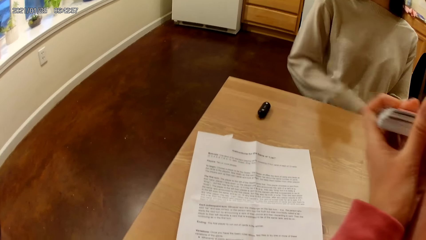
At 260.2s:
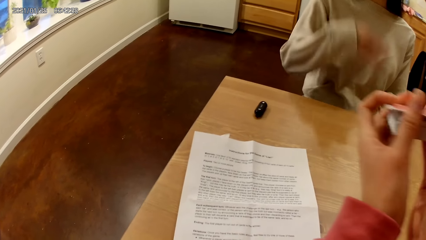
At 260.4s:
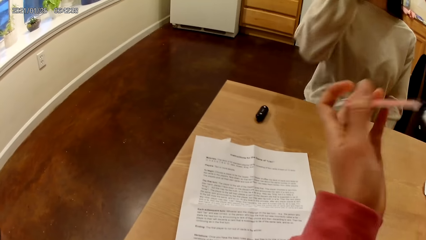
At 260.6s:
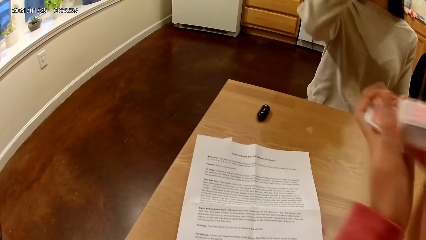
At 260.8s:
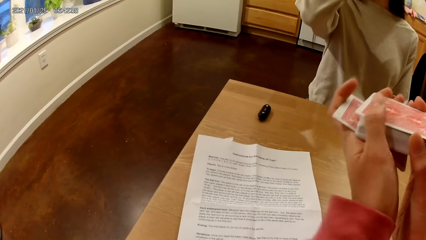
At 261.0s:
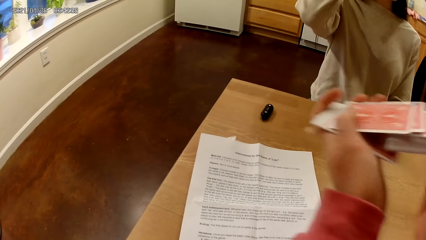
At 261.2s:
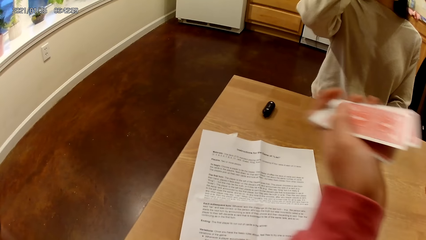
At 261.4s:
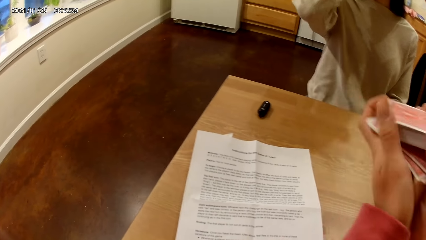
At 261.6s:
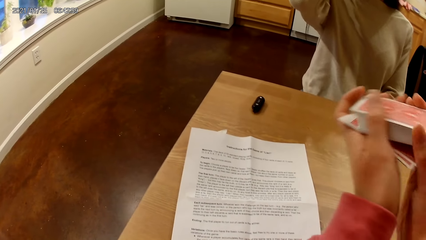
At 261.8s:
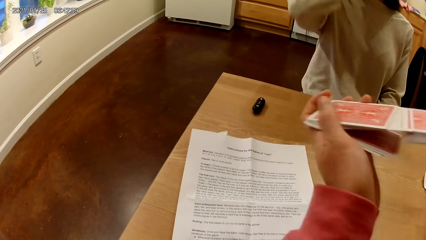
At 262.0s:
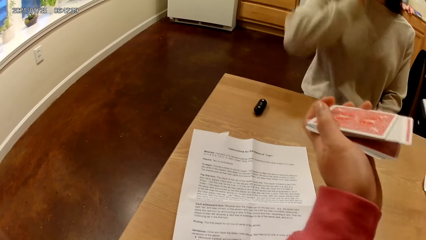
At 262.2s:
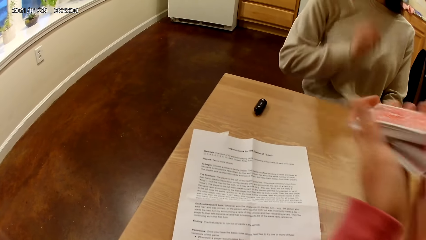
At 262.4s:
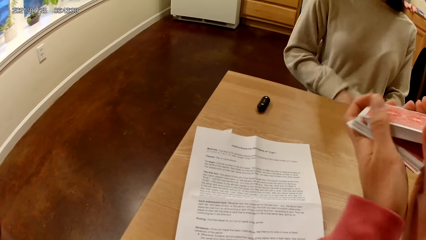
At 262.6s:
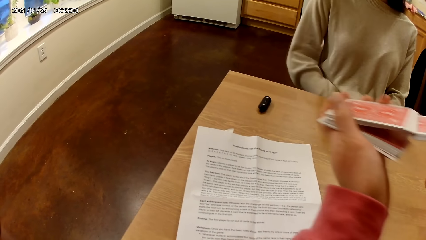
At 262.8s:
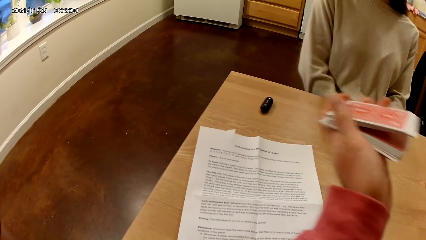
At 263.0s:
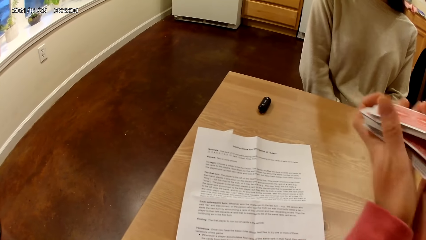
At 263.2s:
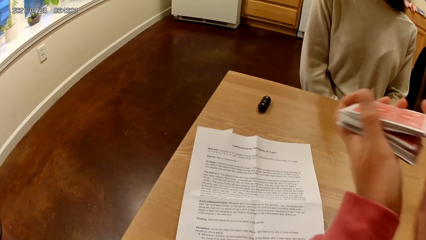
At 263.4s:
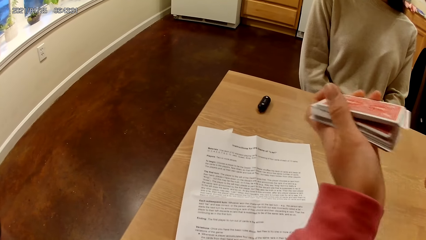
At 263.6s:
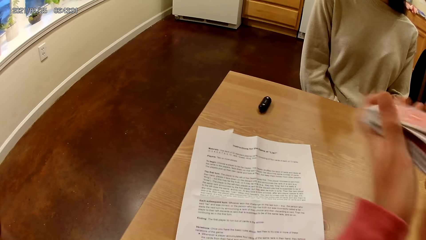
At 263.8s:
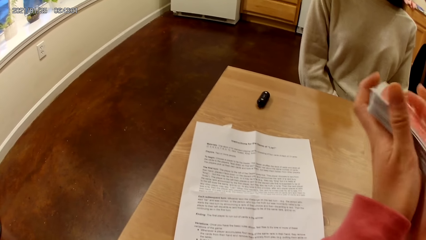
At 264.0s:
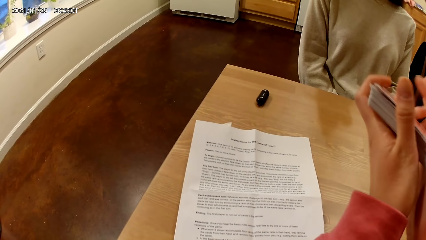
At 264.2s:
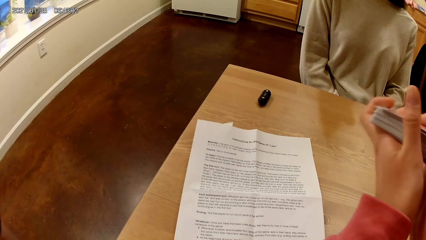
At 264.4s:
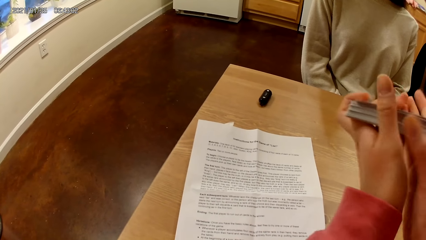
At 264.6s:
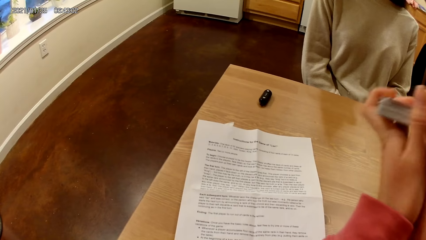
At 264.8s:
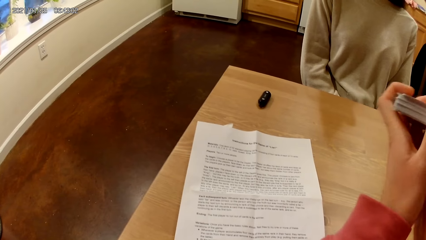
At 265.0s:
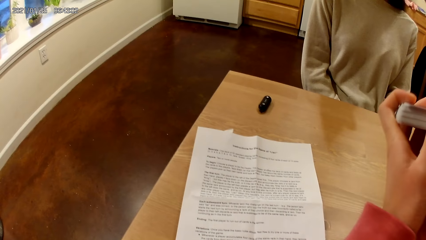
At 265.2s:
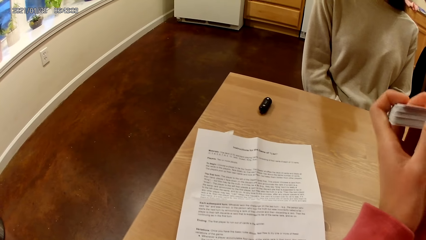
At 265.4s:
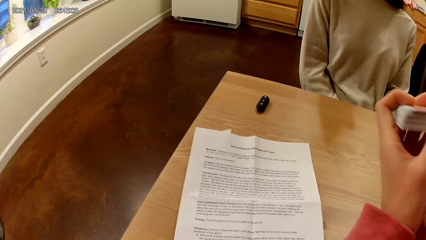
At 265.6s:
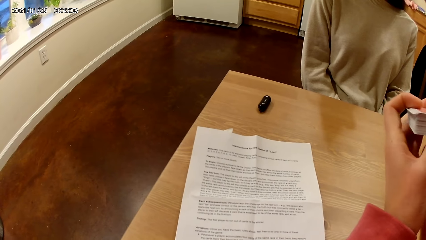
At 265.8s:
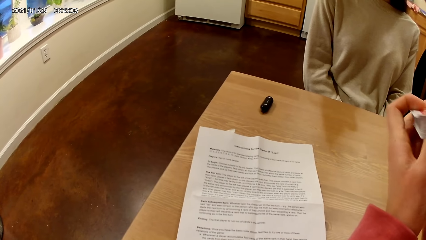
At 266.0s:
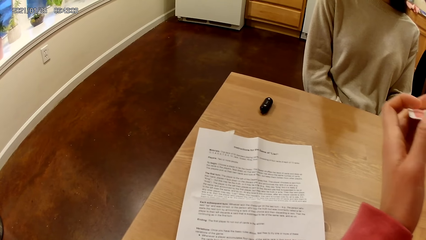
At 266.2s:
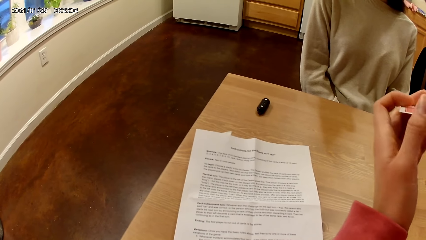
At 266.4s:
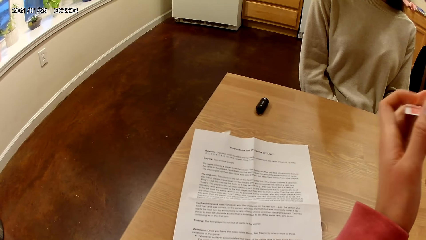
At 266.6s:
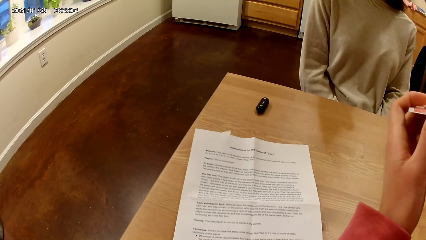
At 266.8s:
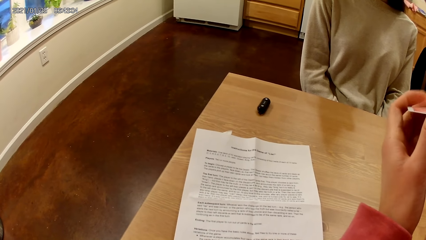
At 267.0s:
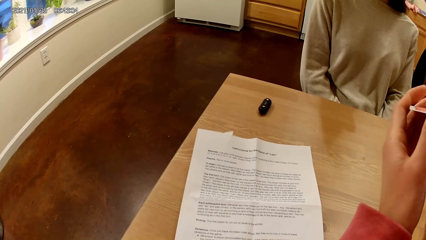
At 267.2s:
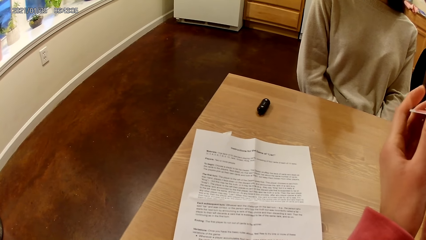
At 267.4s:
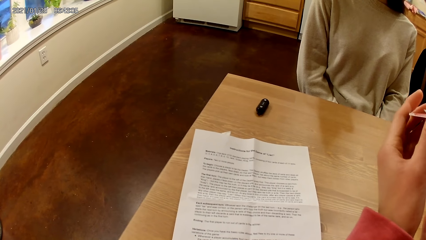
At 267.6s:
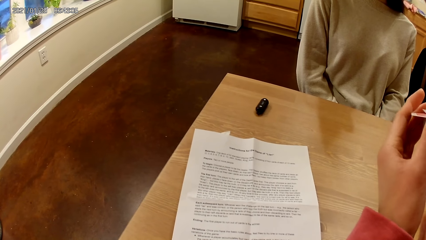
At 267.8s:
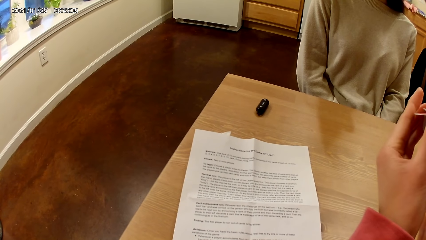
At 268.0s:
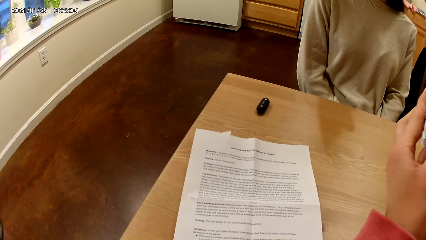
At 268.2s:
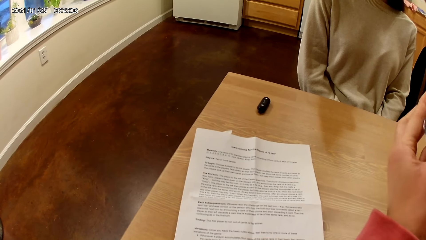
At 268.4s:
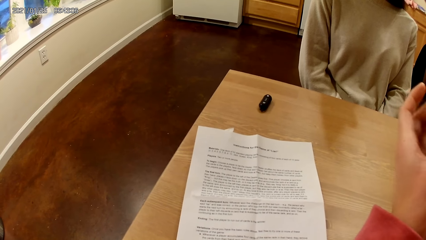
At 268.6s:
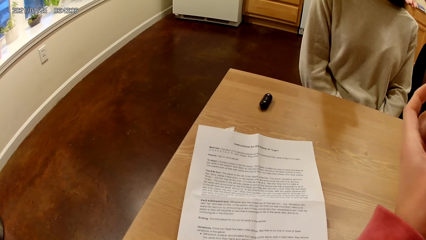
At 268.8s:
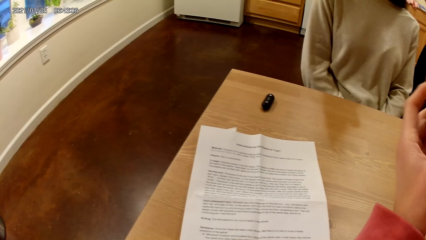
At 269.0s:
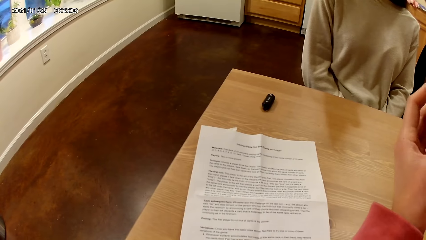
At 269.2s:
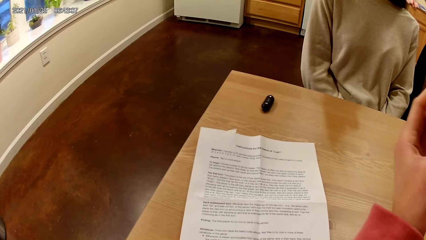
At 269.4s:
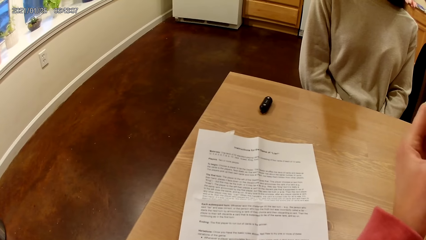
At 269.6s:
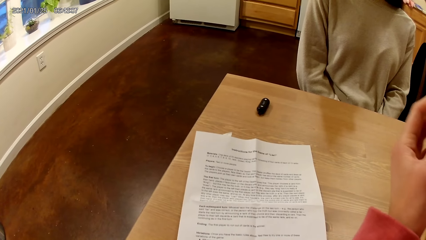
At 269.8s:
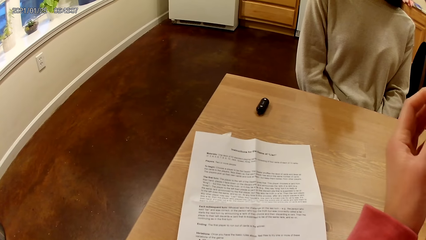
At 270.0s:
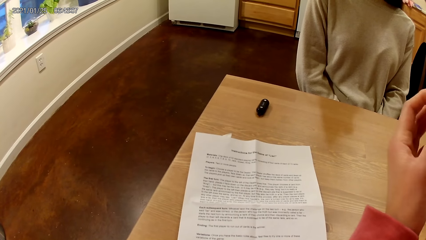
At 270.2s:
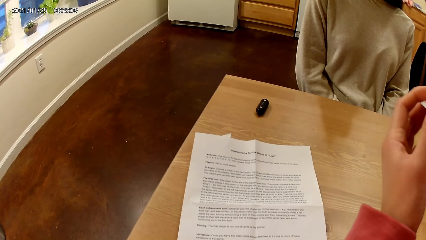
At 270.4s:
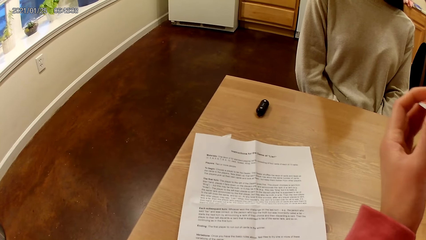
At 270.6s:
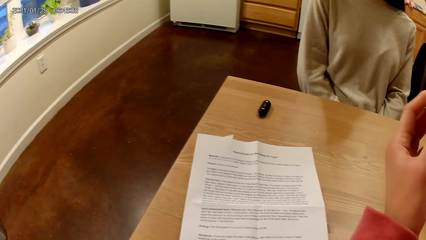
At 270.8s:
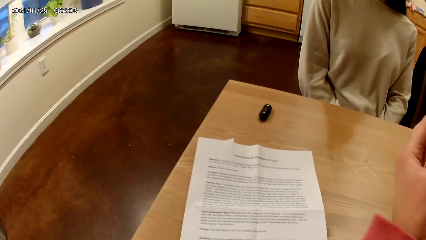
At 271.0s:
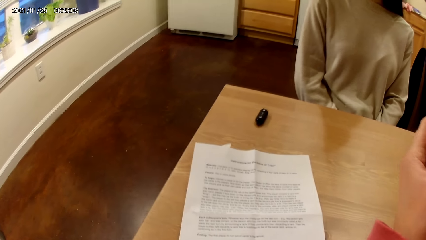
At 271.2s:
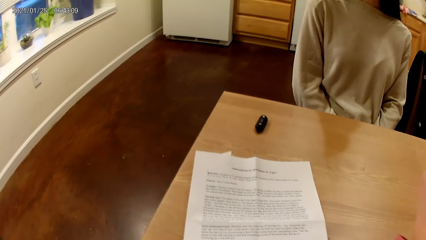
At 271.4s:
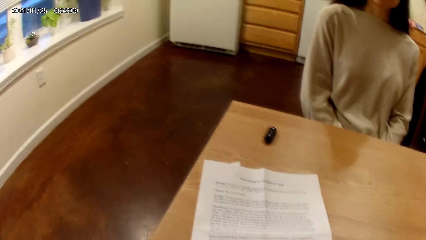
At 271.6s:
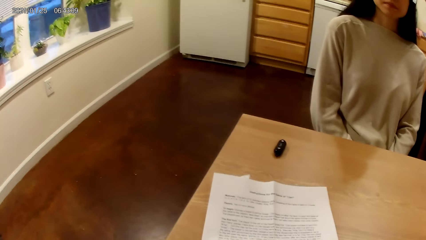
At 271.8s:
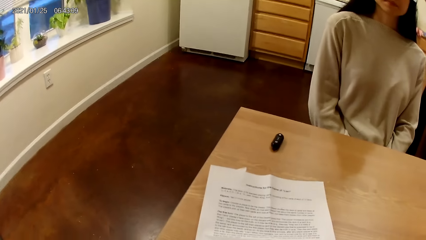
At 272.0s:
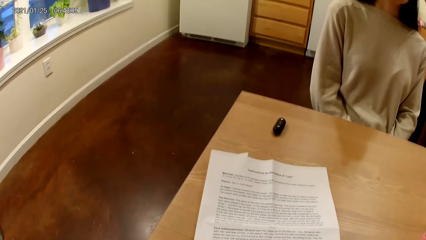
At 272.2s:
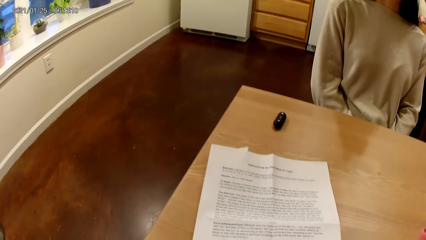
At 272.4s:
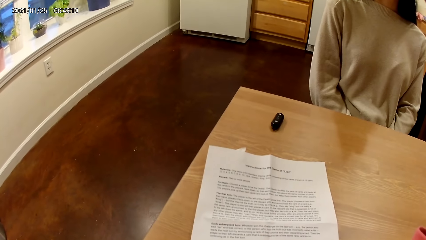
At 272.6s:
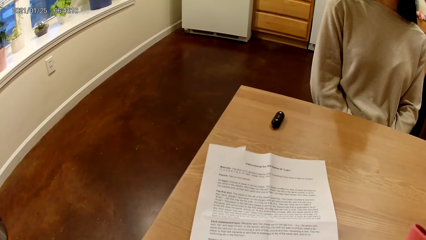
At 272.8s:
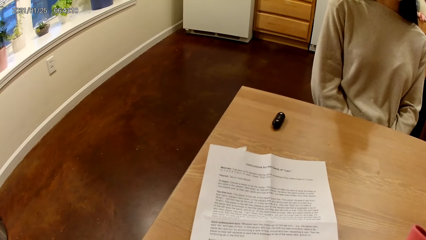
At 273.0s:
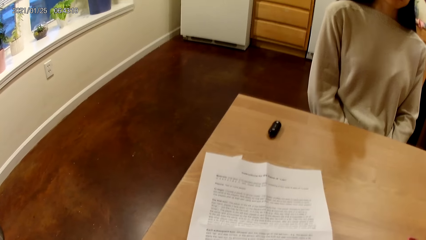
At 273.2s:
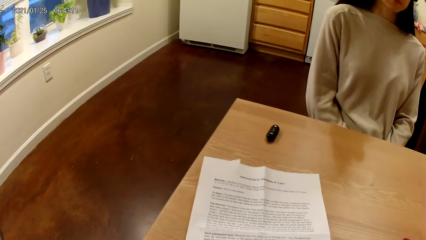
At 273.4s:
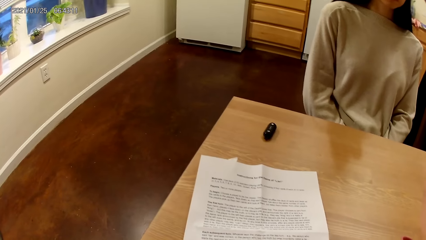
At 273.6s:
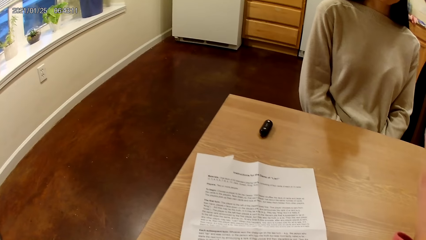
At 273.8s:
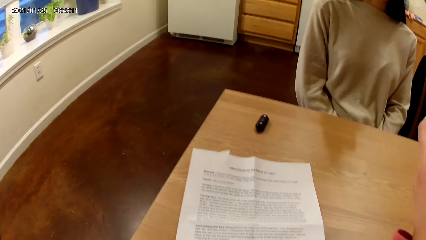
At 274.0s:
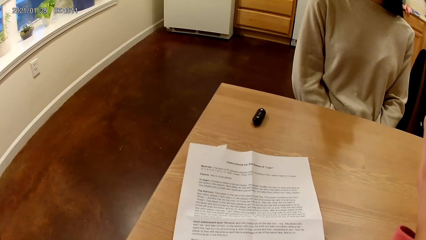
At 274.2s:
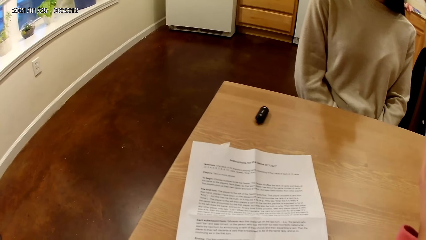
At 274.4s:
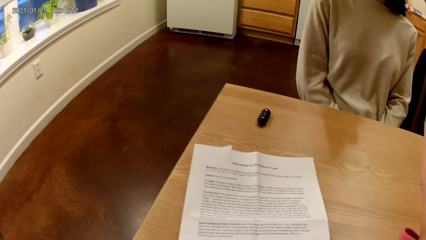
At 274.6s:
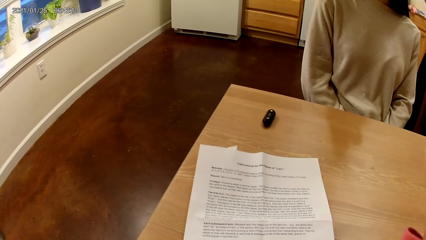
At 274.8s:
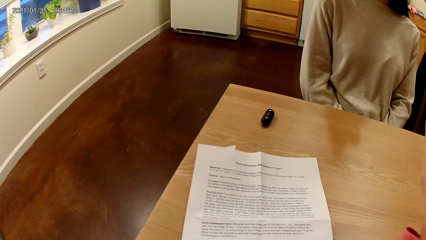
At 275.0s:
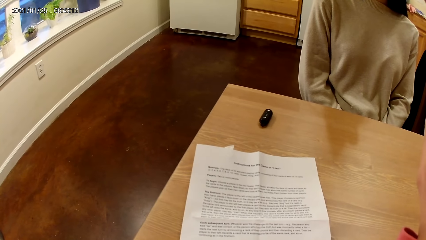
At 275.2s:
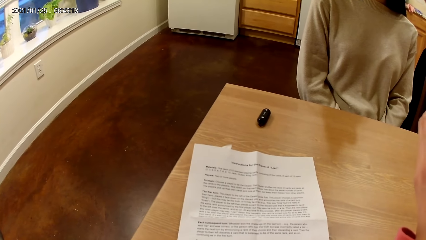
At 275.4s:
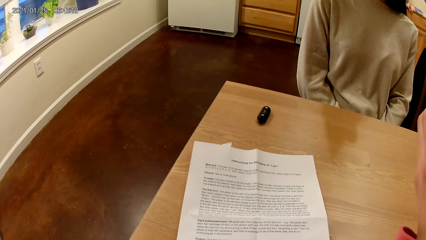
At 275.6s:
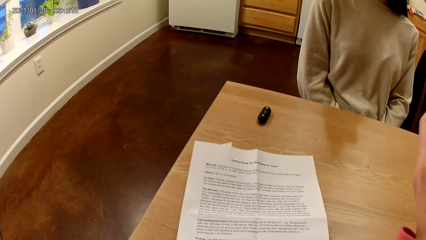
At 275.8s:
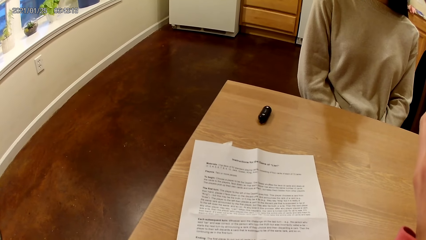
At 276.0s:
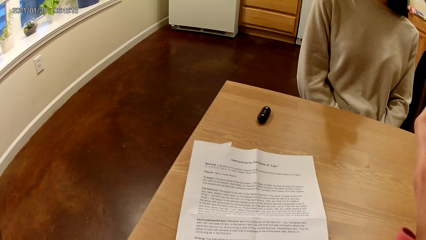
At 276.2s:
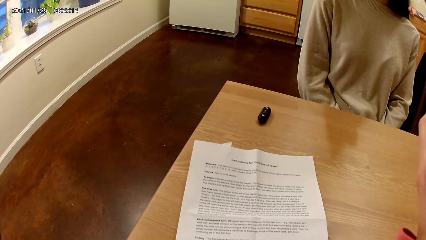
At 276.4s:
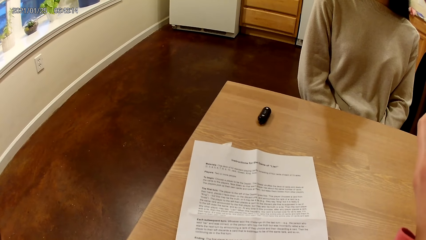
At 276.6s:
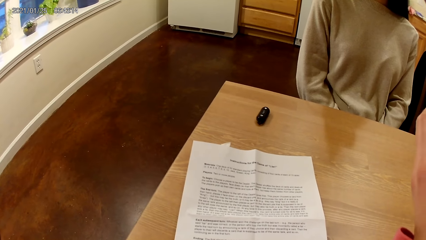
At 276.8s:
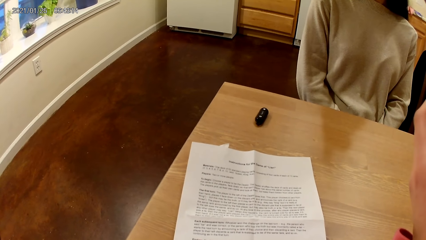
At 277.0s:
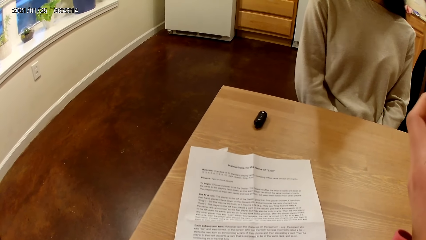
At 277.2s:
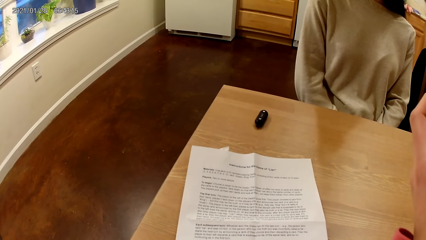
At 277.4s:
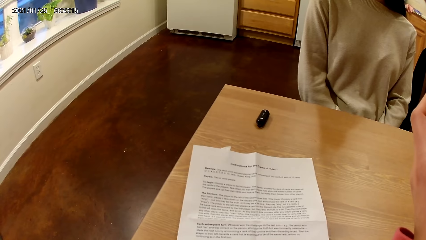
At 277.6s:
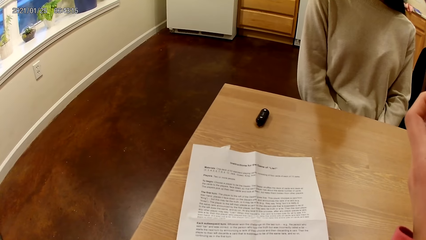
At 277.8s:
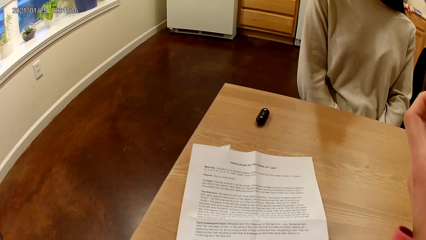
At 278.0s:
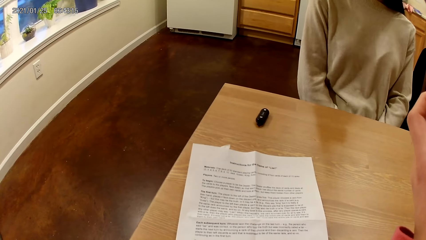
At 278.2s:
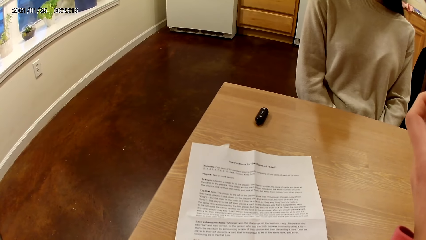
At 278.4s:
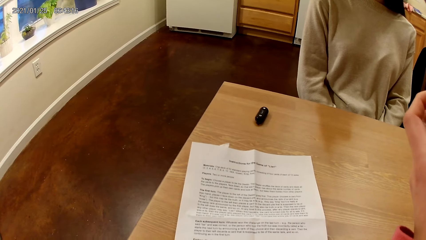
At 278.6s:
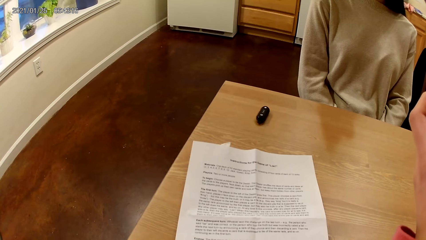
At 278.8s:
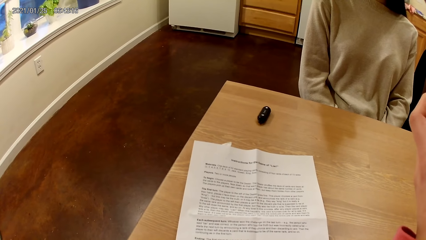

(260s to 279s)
A woman touches her face with her right hand. The woman places her right hand on her lap. The woman talks to the camera wearer. The camera wearer speaks to the woman.
